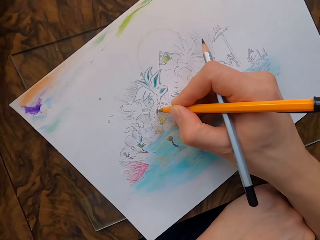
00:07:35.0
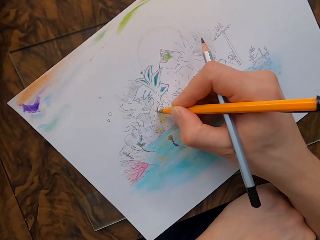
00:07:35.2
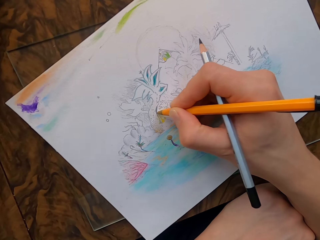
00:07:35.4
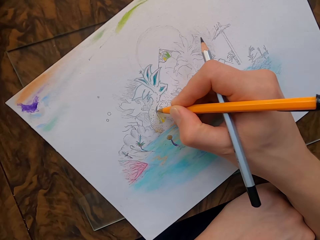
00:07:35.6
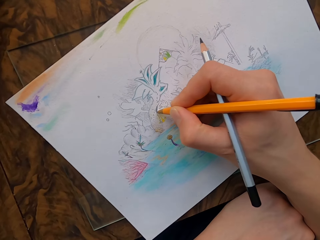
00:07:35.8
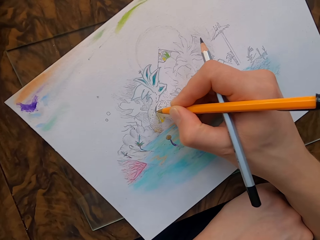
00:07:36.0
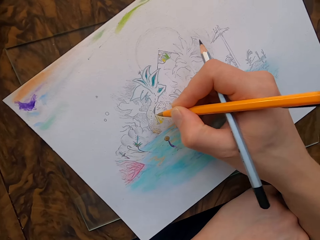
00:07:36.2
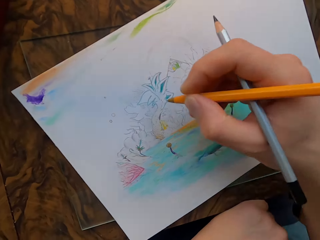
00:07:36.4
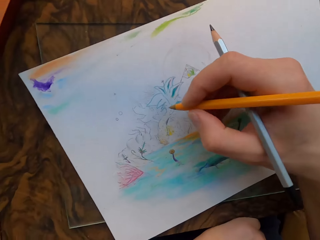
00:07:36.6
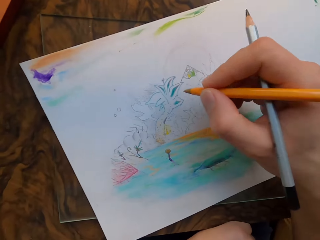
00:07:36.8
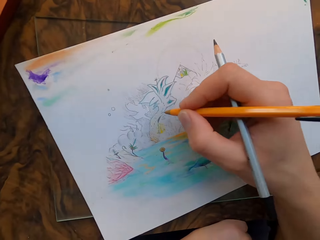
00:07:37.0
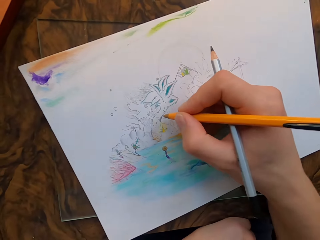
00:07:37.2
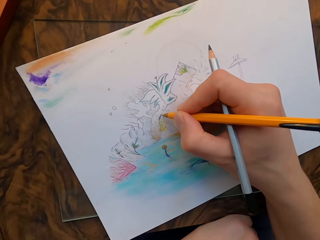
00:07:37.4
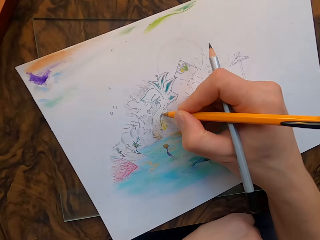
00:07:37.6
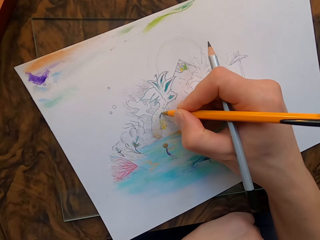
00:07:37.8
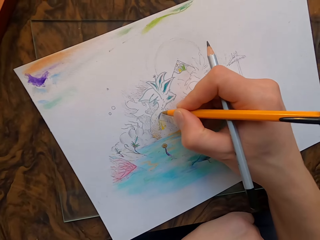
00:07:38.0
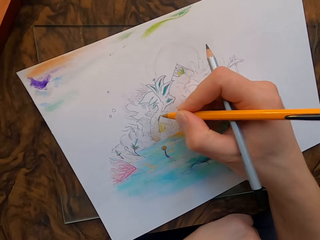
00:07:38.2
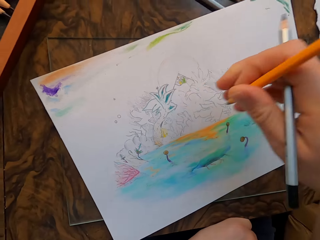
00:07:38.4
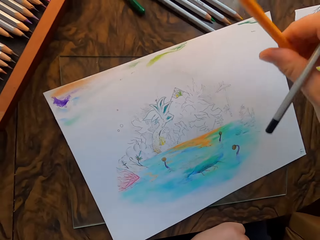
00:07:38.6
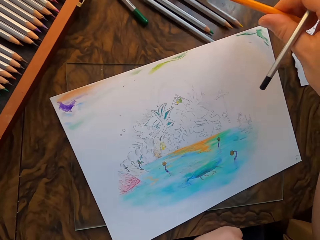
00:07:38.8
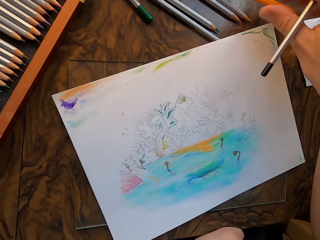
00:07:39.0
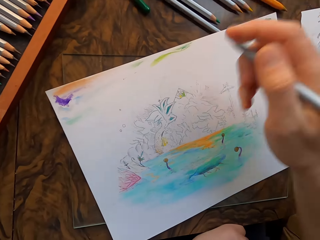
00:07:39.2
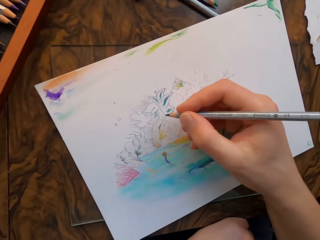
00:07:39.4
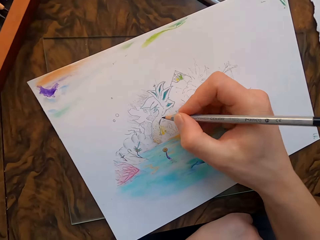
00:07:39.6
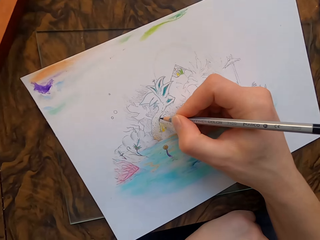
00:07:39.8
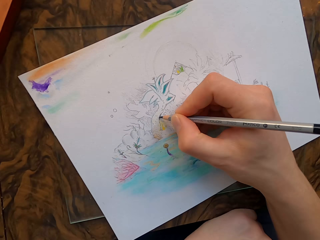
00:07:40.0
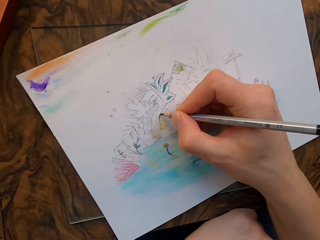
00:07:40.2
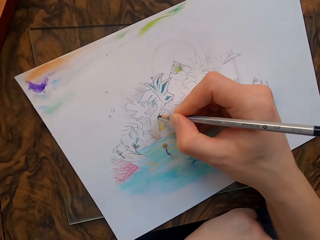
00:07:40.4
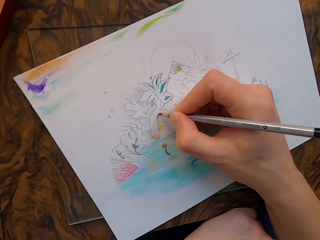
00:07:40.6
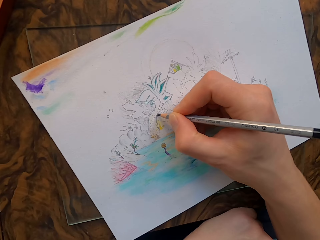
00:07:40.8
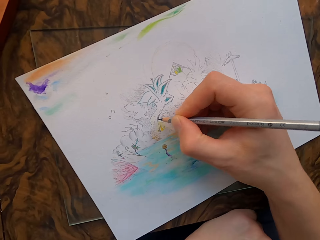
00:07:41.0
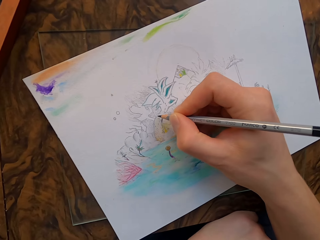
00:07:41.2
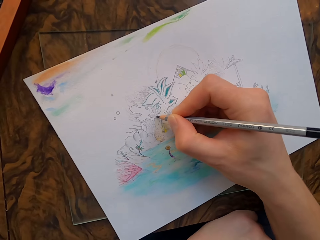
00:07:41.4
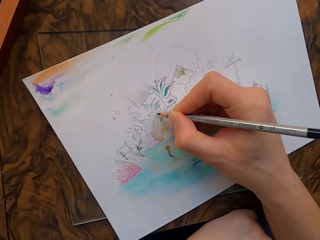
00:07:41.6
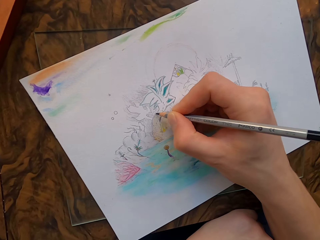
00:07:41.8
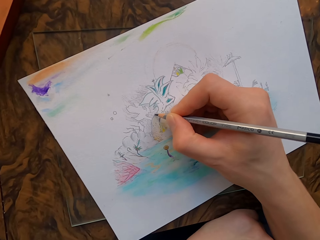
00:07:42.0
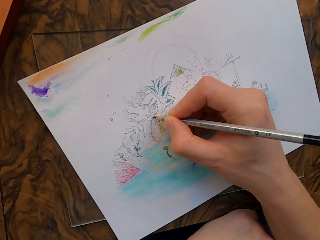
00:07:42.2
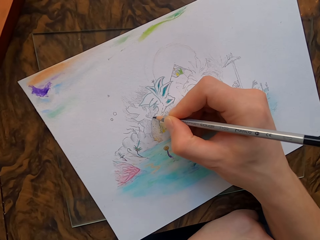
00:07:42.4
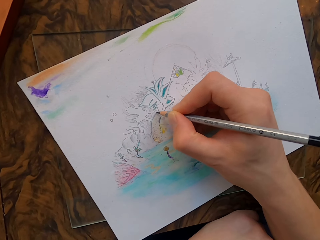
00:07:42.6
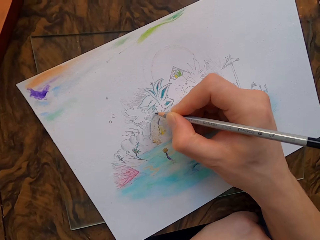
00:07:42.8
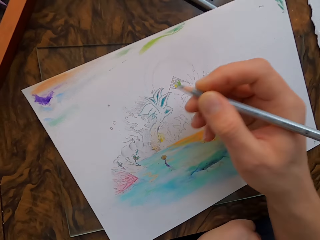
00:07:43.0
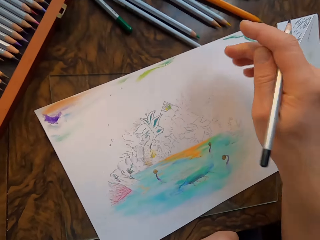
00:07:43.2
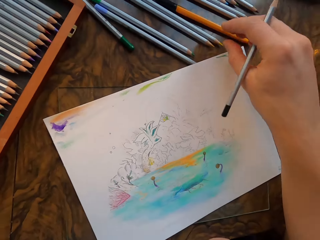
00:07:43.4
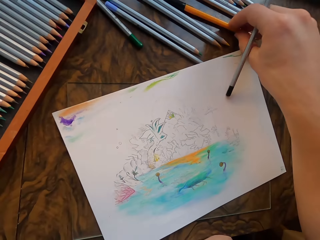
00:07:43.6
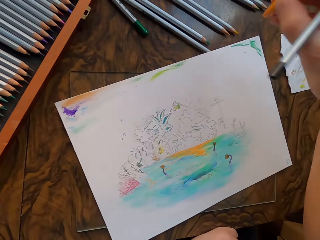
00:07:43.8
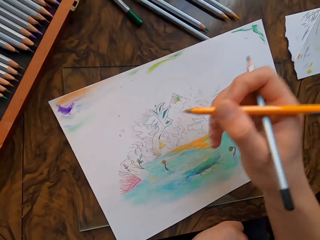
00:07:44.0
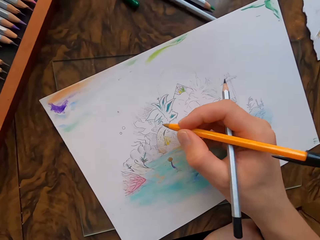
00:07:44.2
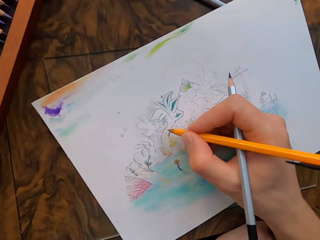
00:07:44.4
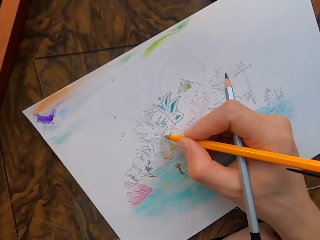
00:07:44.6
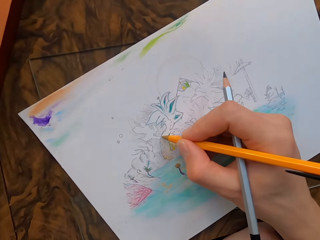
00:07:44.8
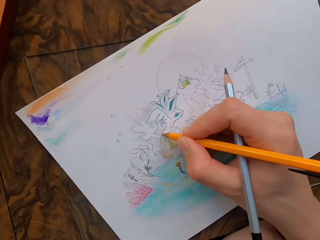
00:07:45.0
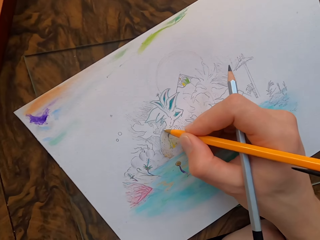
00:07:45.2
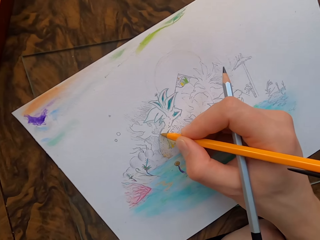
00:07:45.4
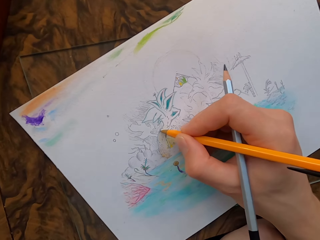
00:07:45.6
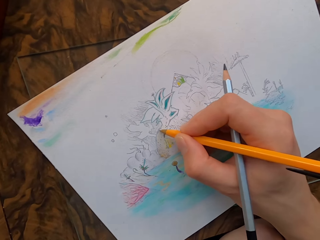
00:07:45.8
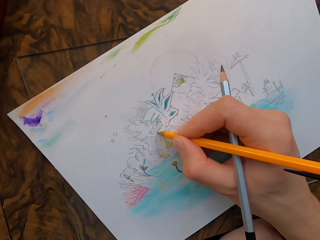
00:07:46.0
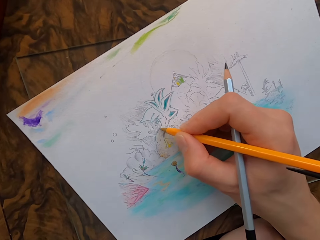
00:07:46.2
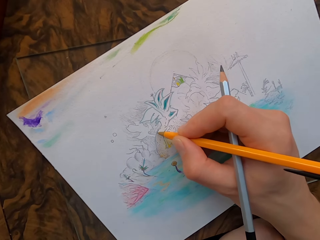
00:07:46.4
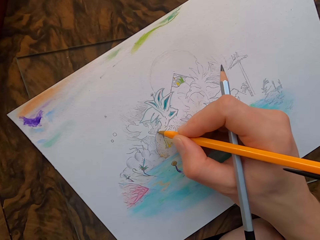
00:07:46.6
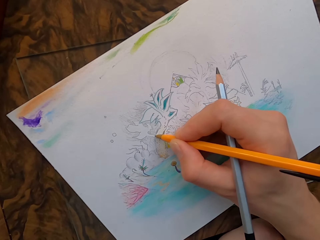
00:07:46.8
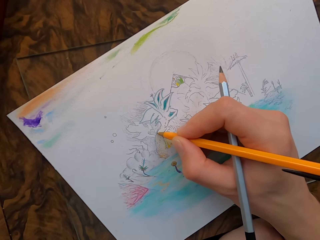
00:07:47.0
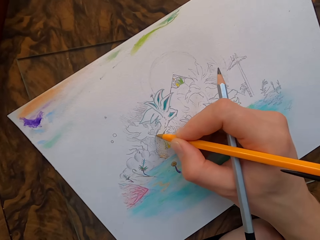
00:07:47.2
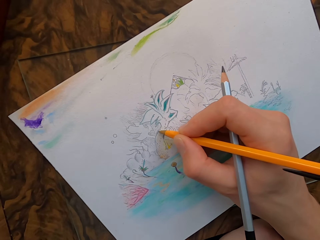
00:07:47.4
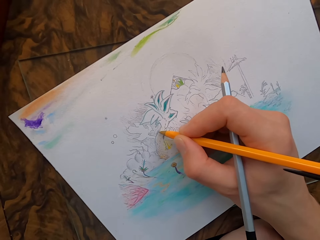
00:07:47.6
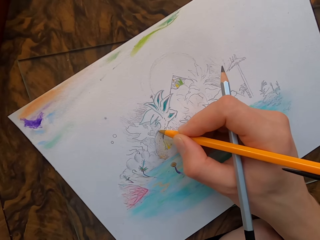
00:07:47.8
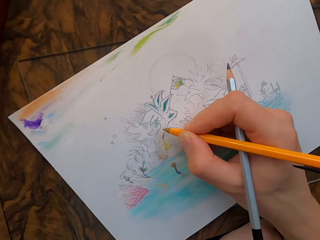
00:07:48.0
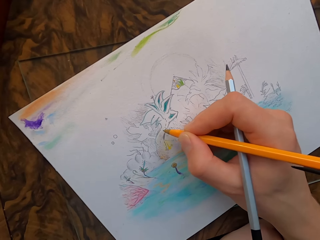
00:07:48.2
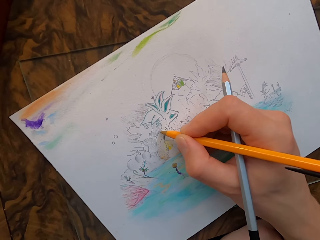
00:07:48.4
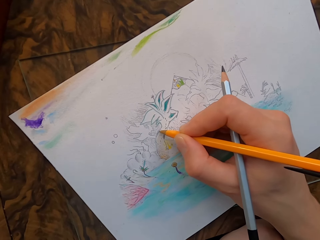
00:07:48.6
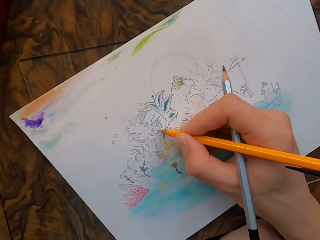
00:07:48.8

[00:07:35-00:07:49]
The camera wearer places the pen on the table. He colors on the drawing paper with the pencil in his hand. He picks up the pen on the table and draws on the drawing paper with the pen in his hand.

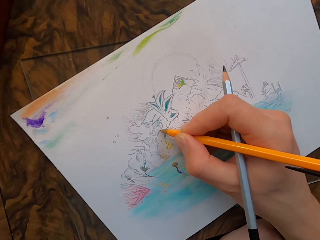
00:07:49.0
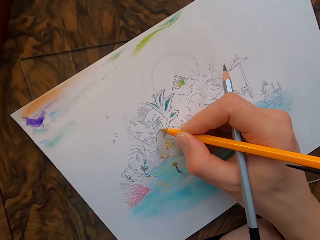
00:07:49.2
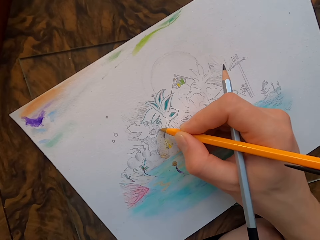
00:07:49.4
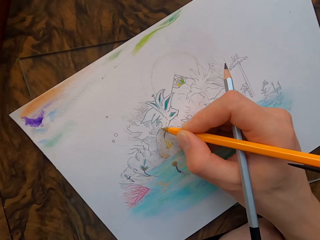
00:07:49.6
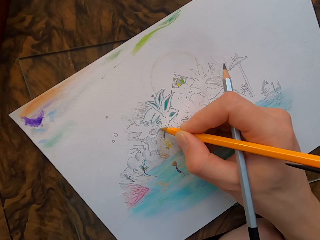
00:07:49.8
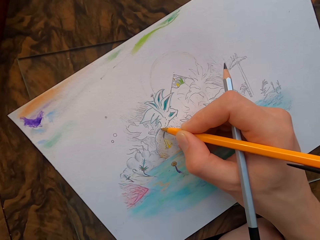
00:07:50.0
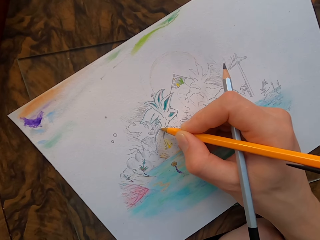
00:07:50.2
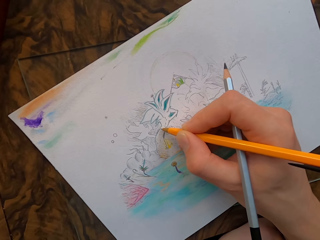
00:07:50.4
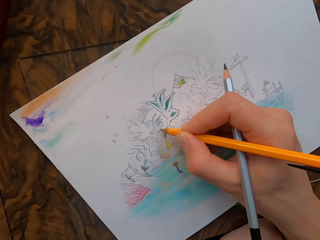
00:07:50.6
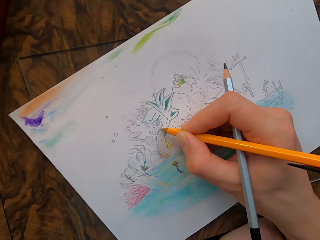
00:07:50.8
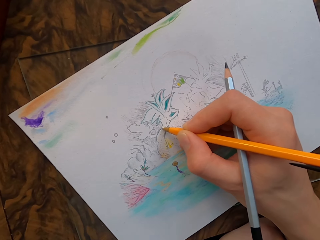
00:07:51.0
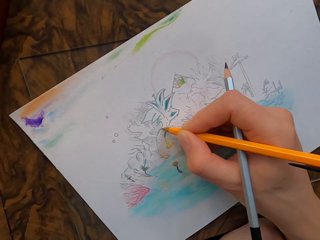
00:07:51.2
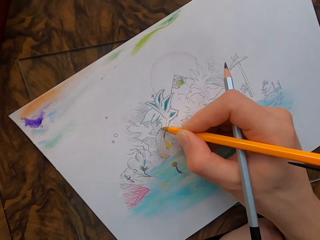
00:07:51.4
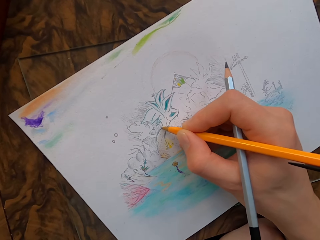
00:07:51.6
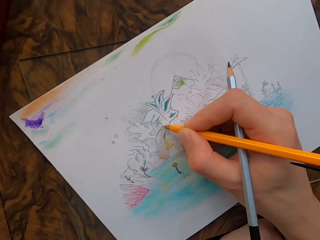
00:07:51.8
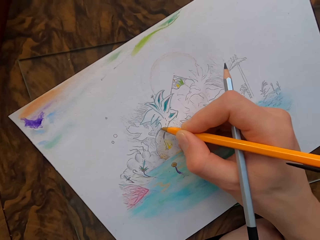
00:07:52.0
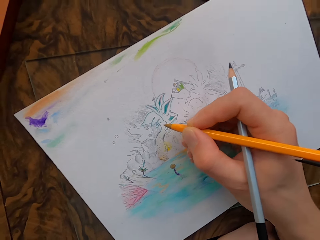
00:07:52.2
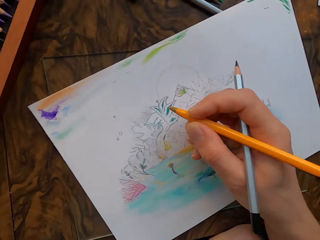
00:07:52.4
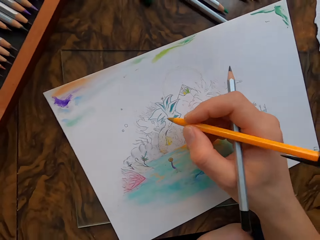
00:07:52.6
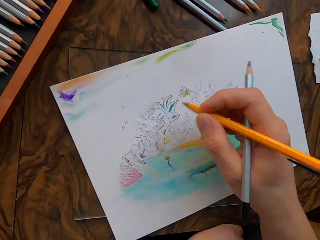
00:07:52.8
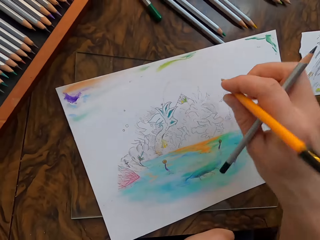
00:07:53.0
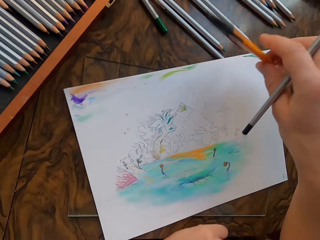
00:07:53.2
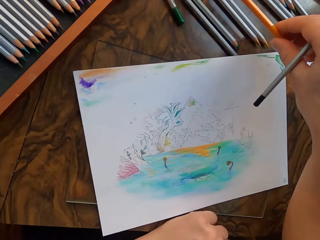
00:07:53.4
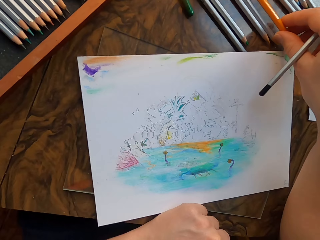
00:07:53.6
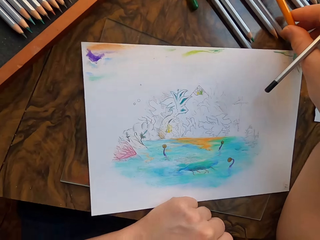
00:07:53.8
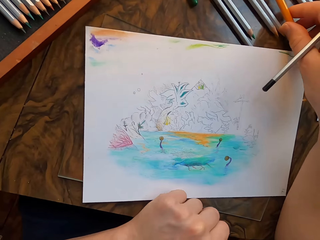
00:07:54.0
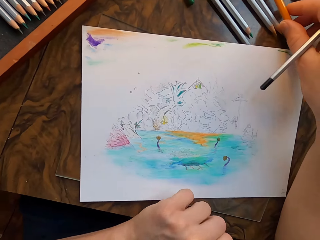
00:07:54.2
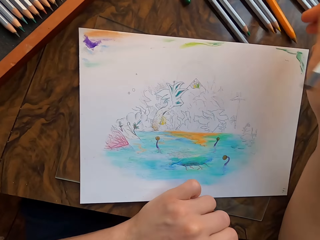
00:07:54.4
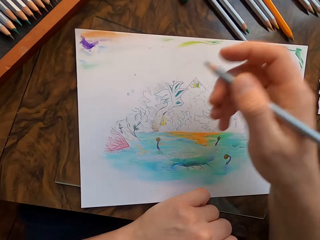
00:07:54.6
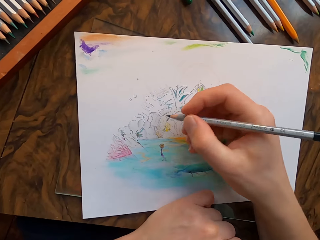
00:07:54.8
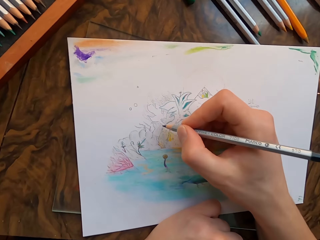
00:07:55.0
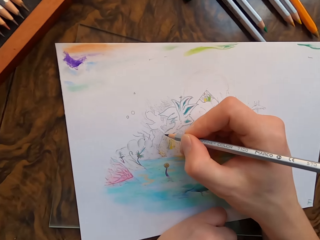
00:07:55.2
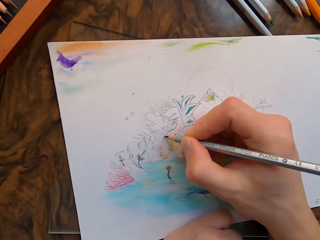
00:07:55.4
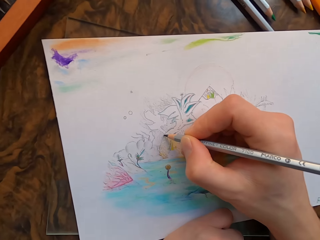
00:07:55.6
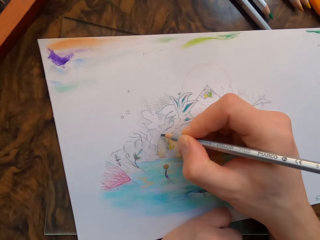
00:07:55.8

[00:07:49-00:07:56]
The camera wearer places the pen on the table. He colors on the drawing paper with the pencil in his hand.
